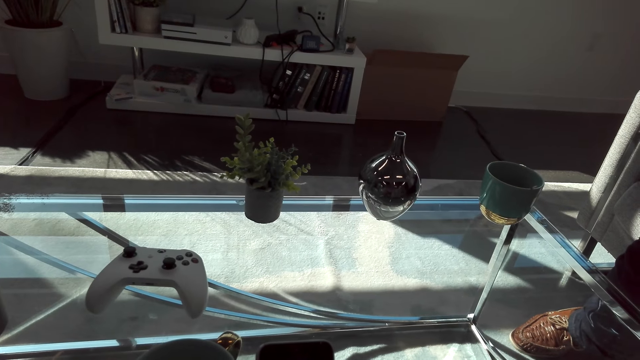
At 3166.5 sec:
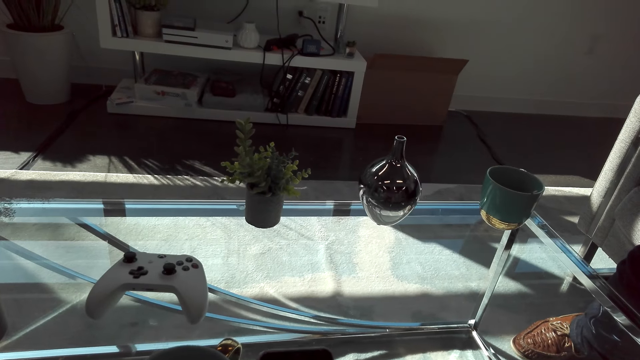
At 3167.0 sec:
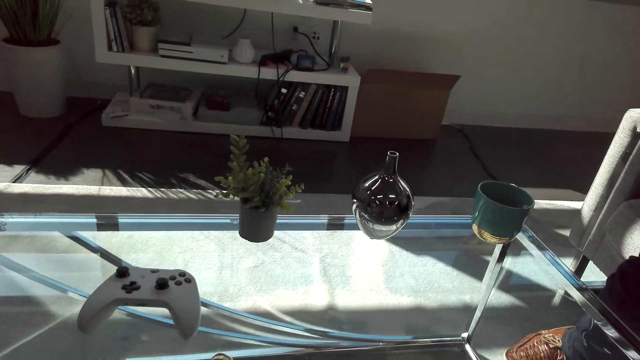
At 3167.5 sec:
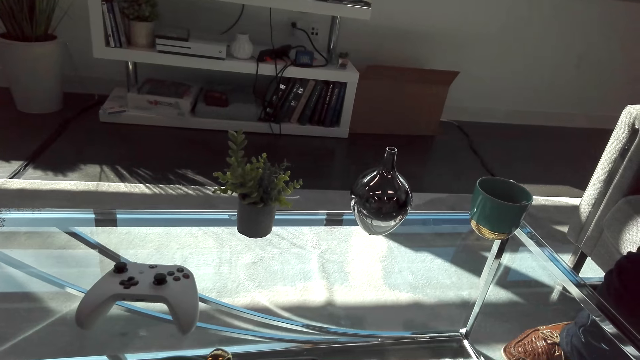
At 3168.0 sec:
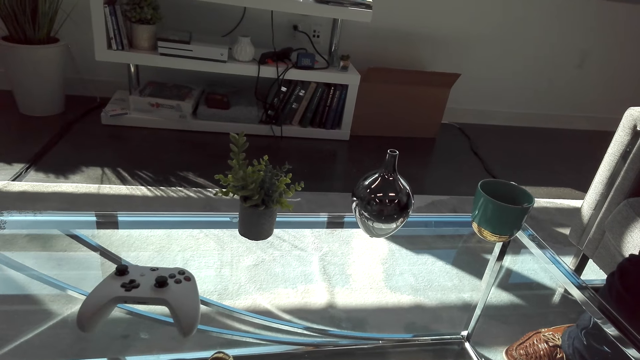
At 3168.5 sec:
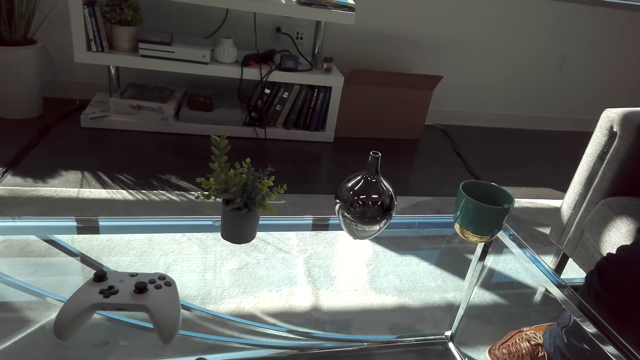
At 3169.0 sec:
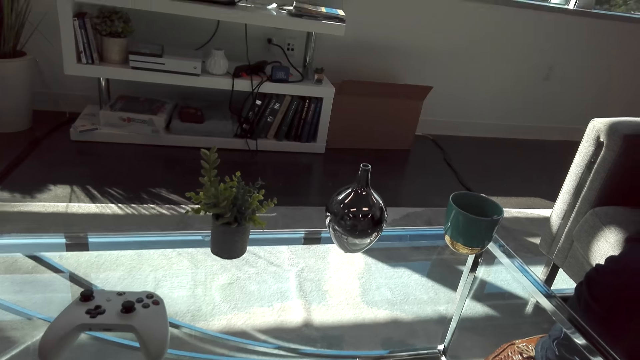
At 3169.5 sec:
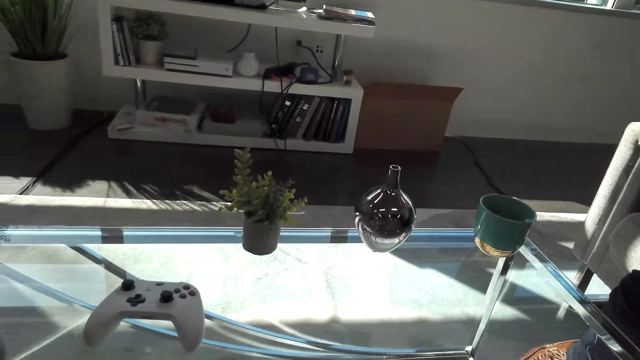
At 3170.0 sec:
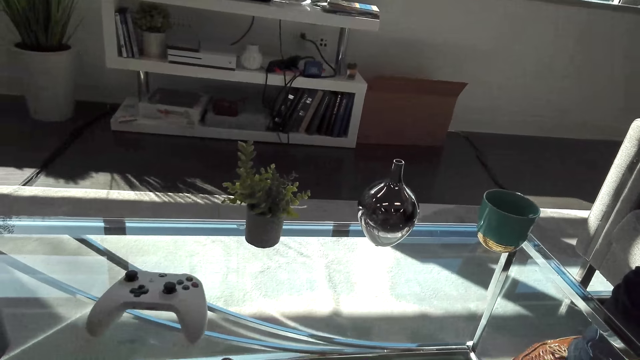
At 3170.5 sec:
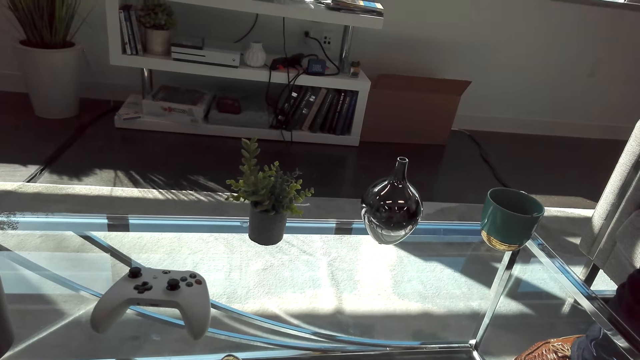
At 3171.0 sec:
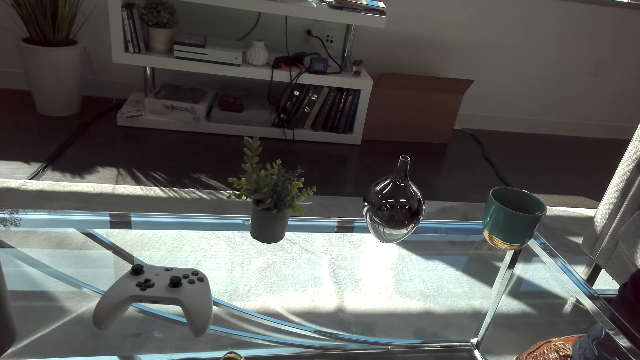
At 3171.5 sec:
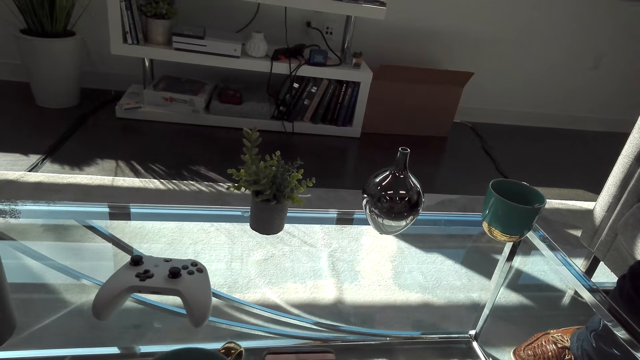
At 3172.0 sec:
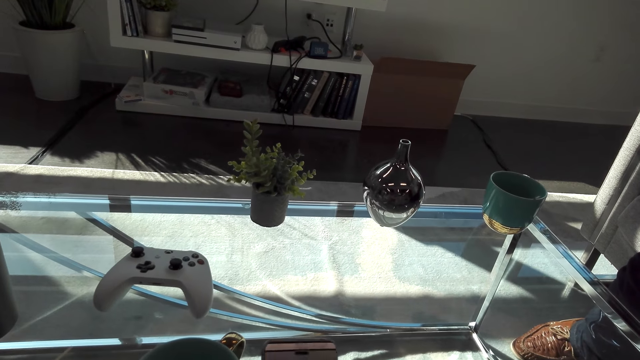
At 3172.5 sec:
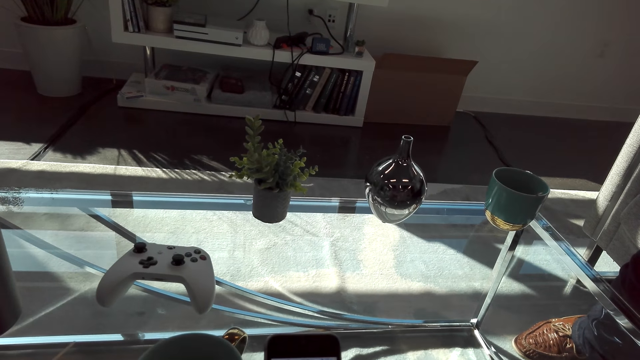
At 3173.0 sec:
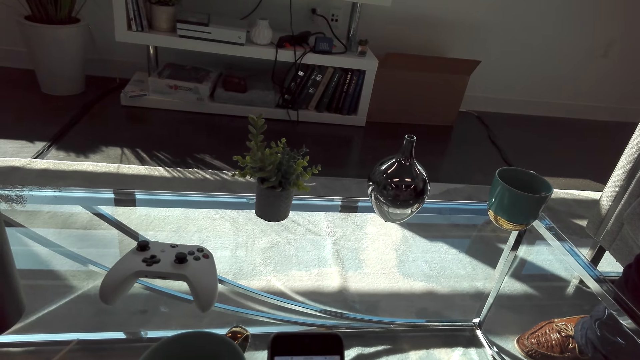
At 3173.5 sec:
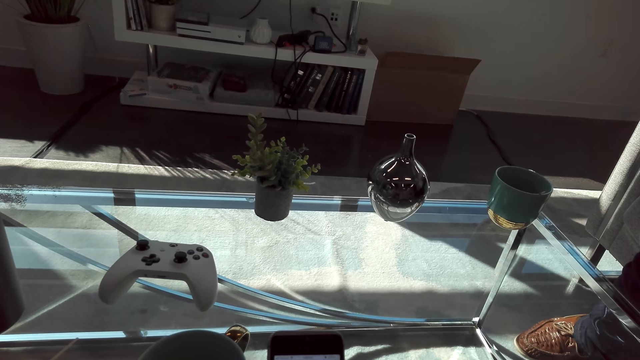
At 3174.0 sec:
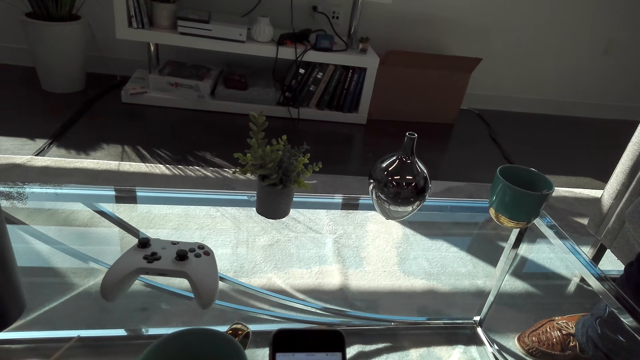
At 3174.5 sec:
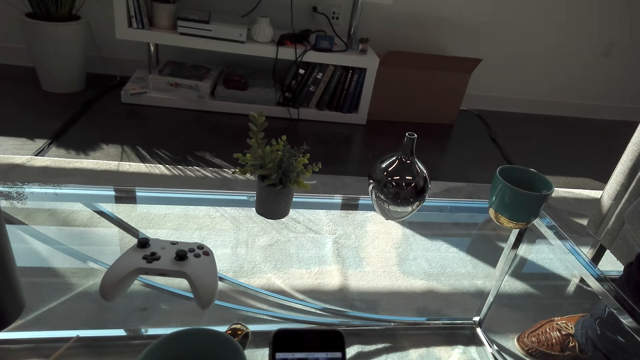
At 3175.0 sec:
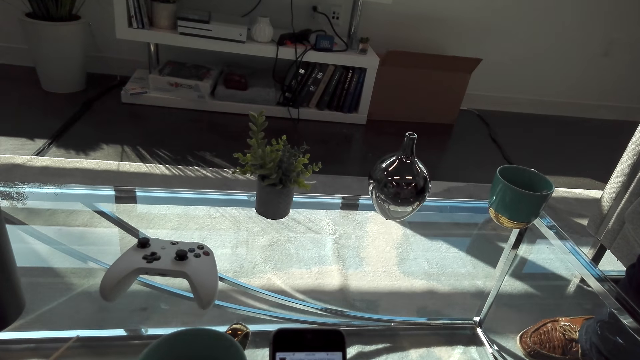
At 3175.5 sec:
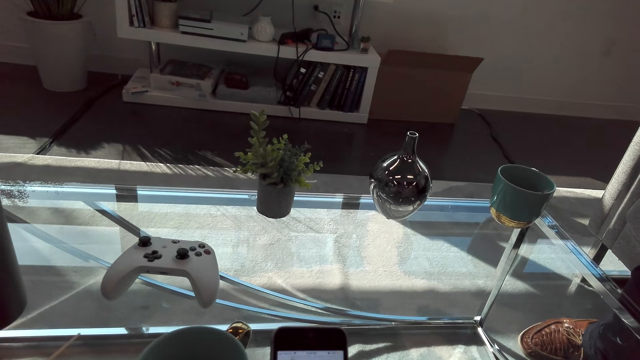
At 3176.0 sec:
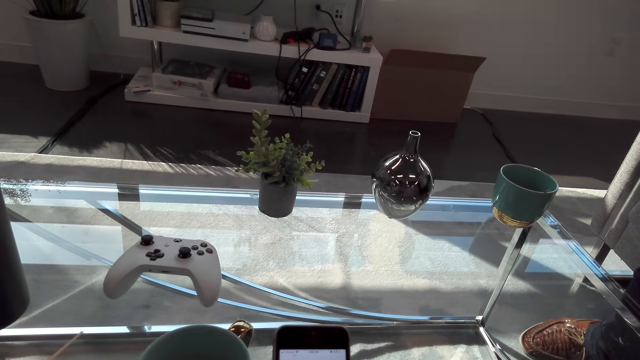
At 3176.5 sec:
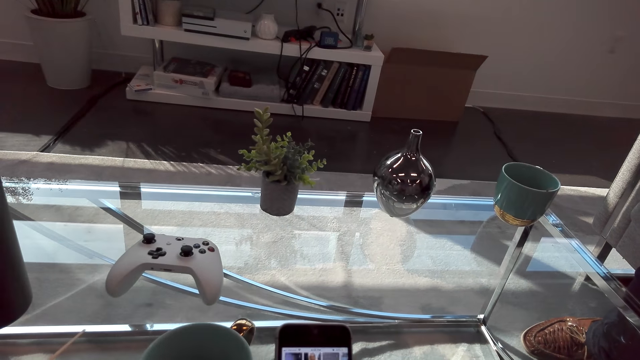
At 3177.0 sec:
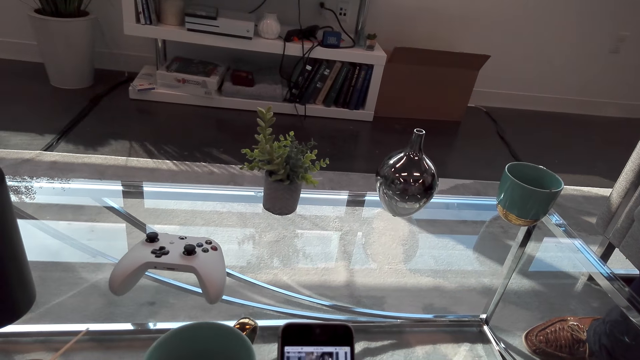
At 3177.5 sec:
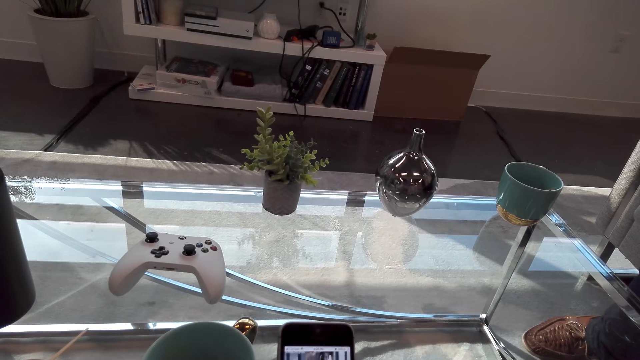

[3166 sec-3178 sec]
A man interacts with the camera wearer. The camera wearer uses a phone.

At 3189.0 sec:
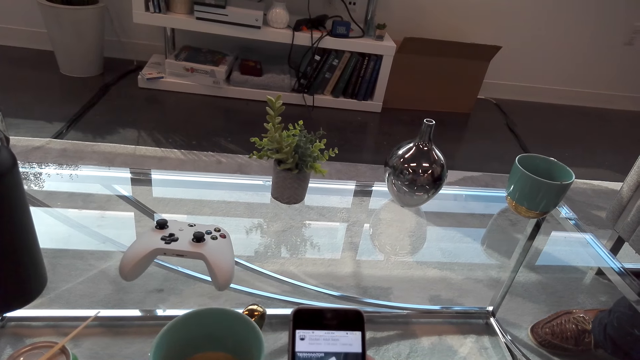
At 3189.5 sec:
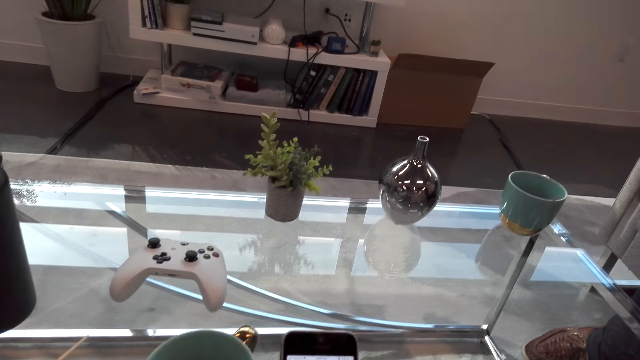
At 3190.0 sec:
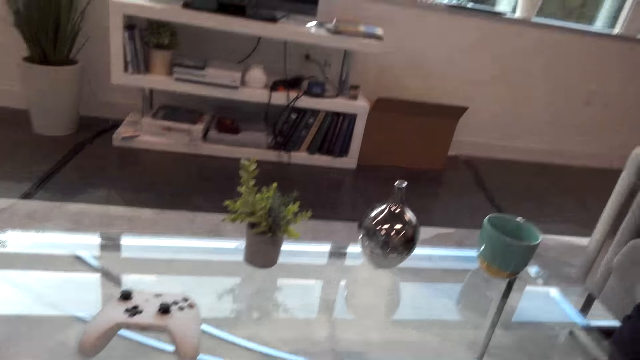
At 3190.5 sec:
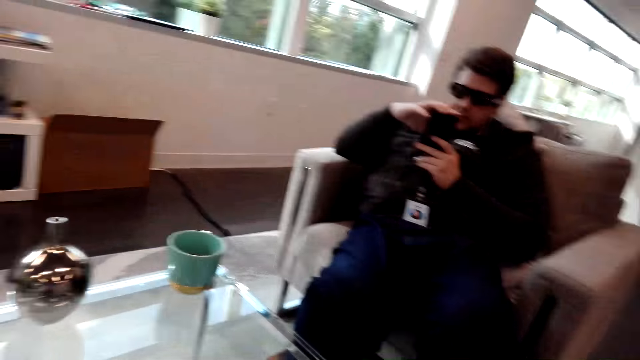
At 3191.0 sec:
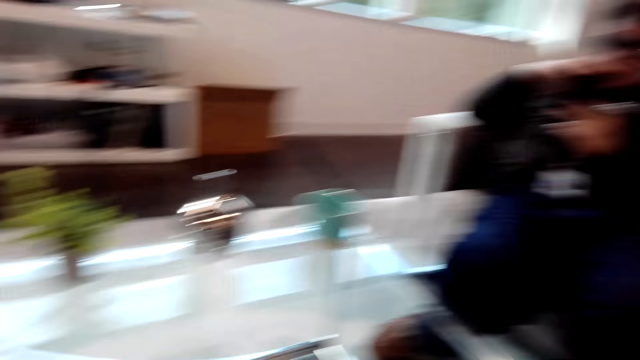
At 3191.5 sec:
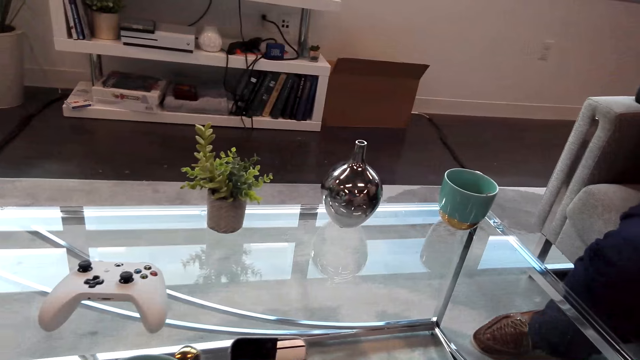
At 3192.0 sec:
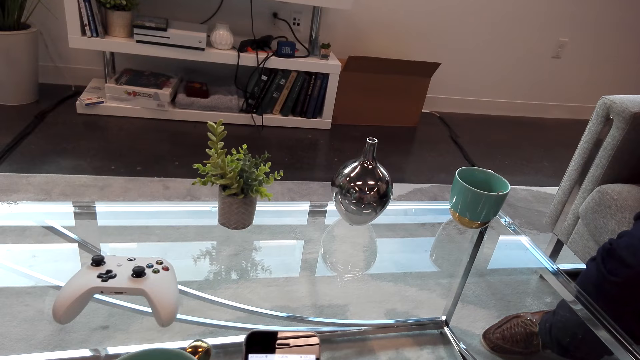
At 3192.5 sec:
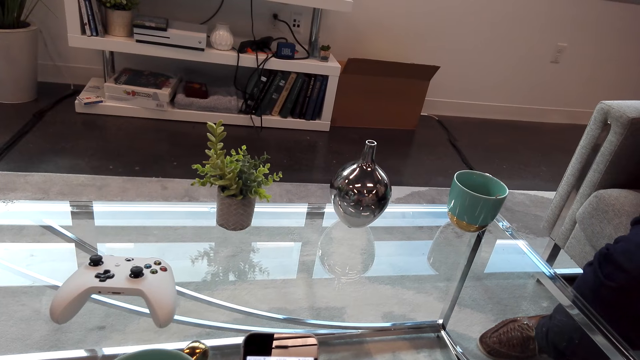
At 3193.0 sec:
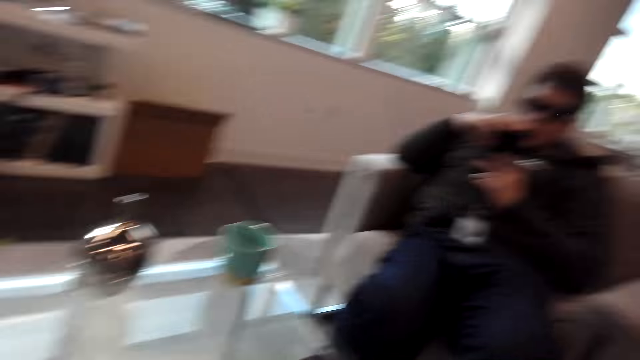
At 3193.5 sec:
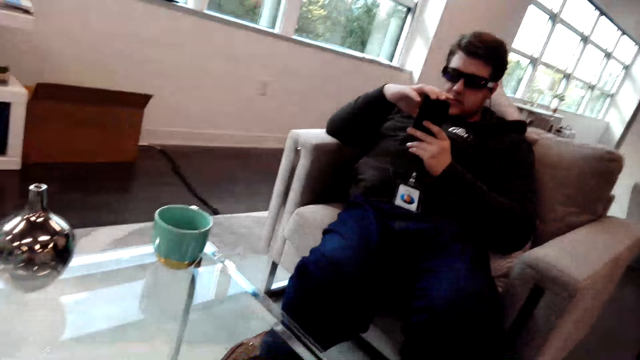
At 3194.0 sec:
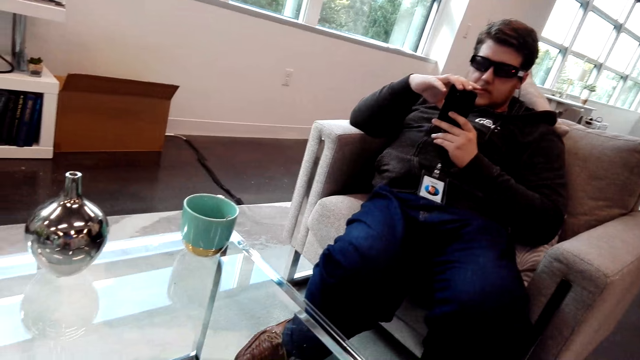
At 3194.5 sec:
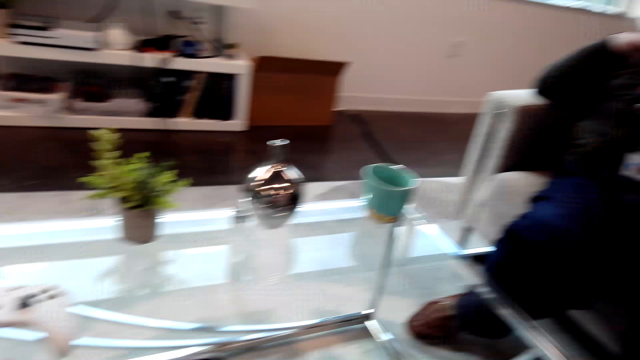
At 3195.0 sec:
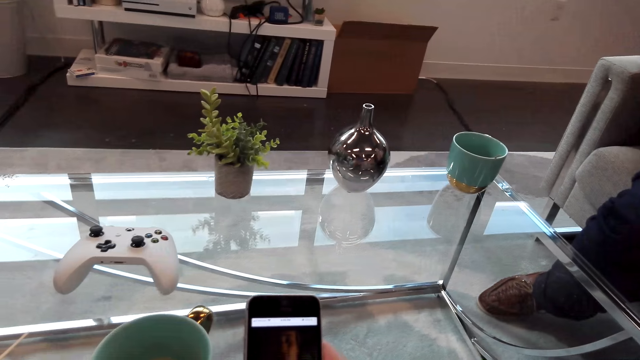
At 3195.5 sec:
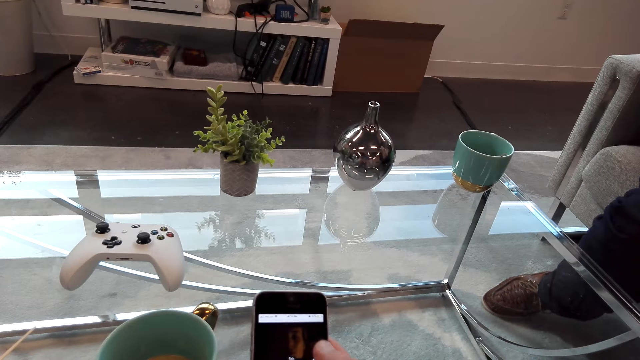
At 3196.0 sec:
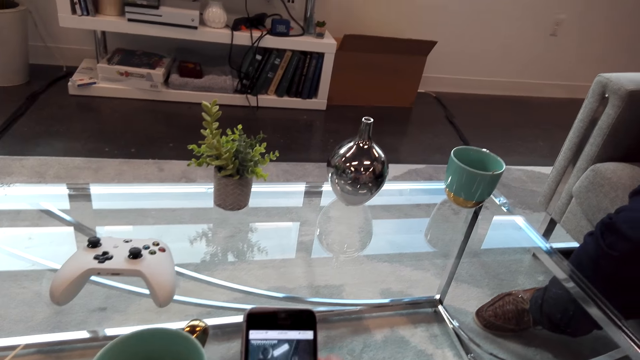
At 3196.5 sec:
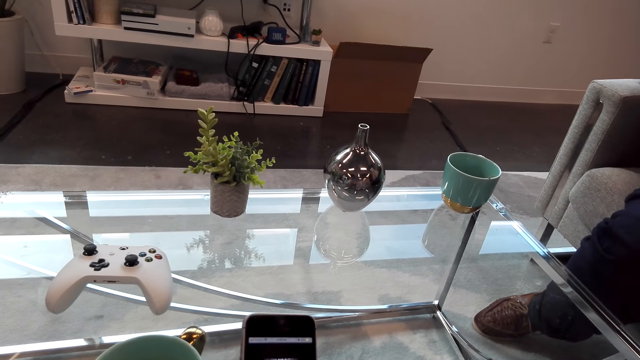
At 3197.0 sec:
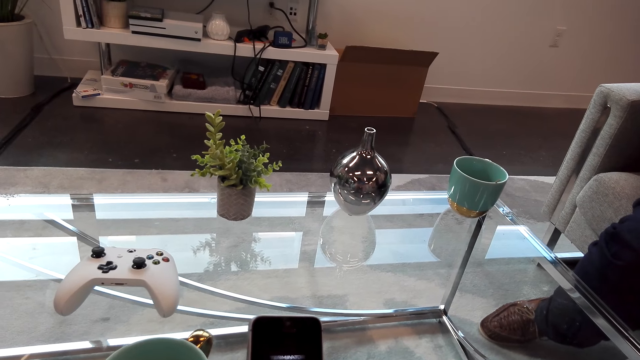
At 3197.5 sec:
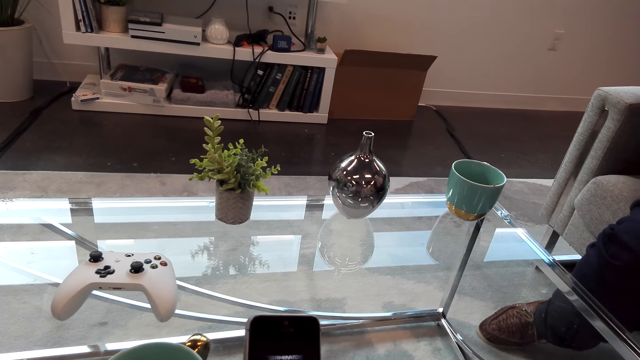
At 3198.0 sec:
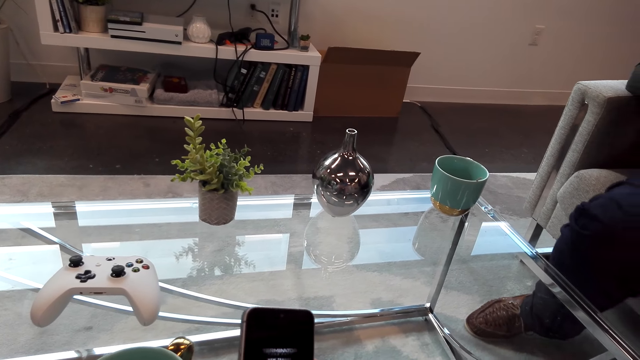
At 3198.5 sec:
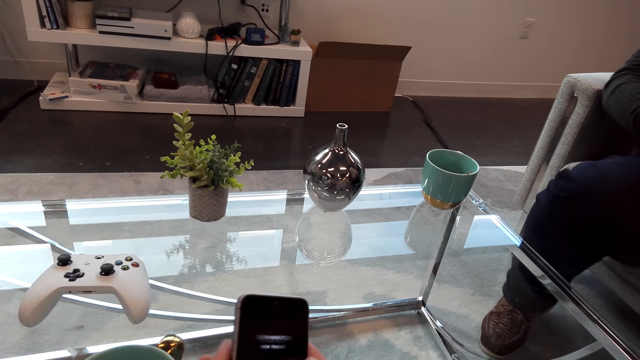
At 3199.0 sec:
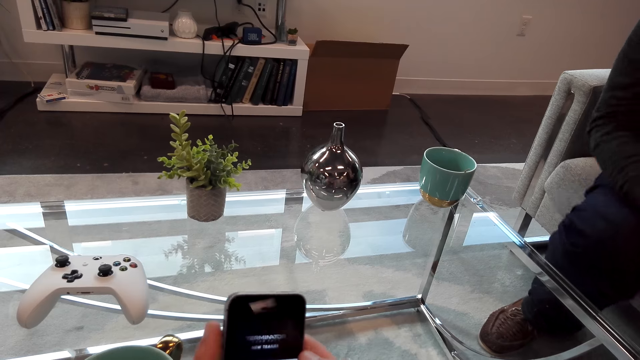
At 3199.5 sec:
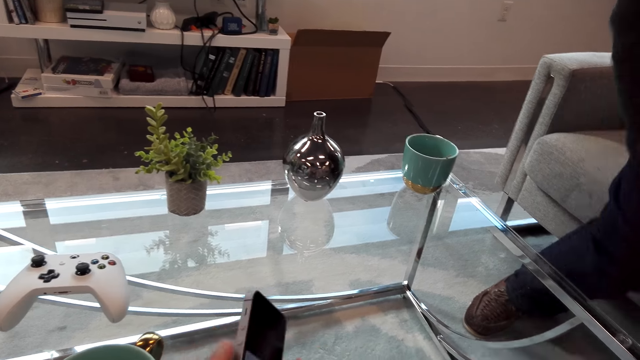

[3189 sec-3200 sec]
A man interacts with the camera wearer. The man scrolls a phone. The camera wearer uses the phone. The man moves the left leg.
